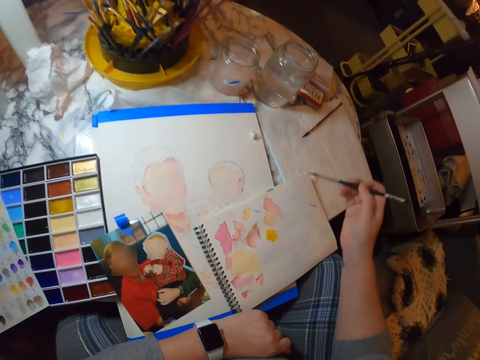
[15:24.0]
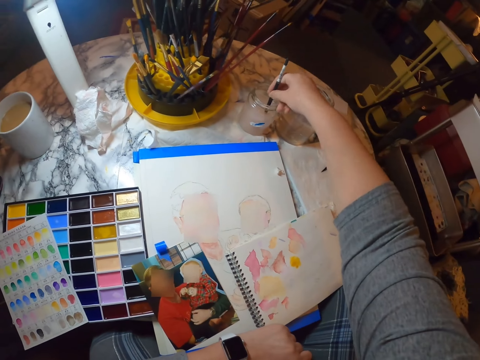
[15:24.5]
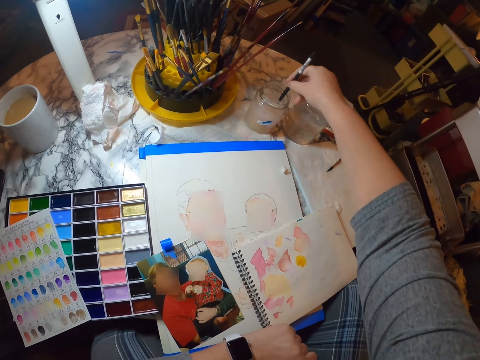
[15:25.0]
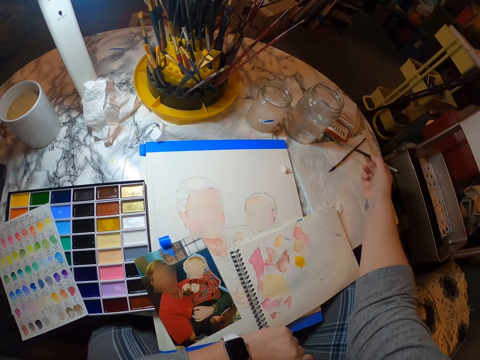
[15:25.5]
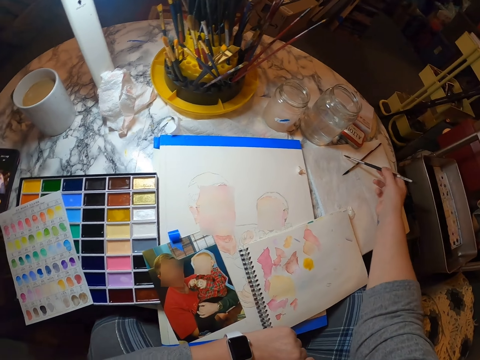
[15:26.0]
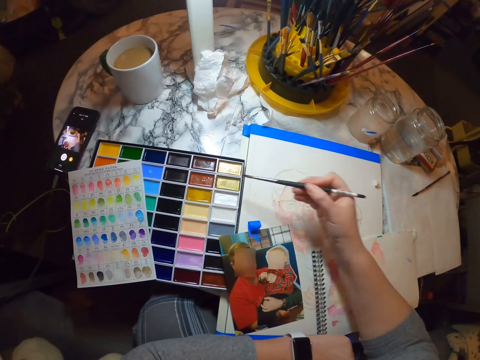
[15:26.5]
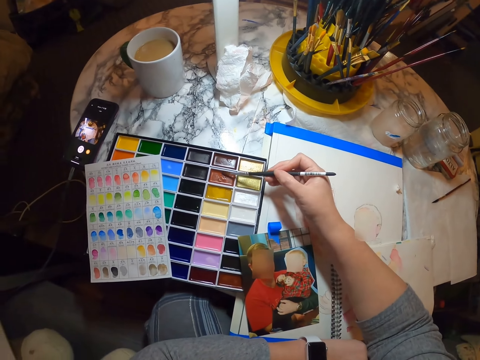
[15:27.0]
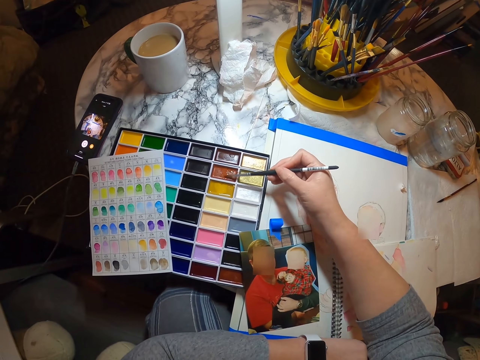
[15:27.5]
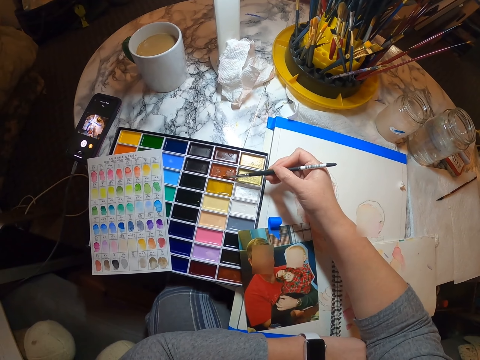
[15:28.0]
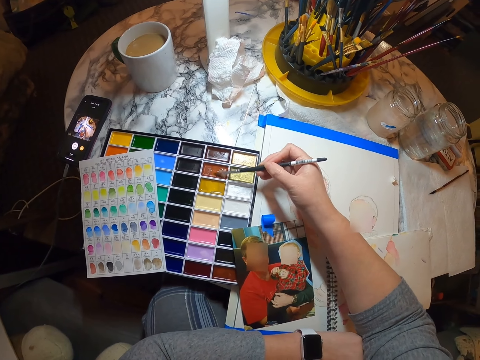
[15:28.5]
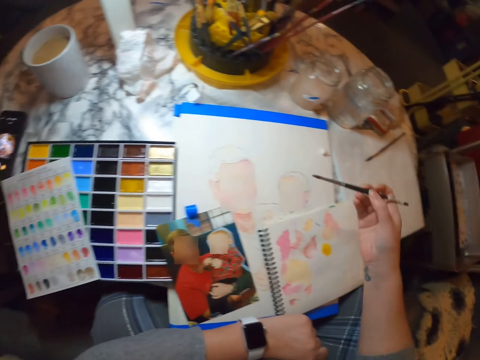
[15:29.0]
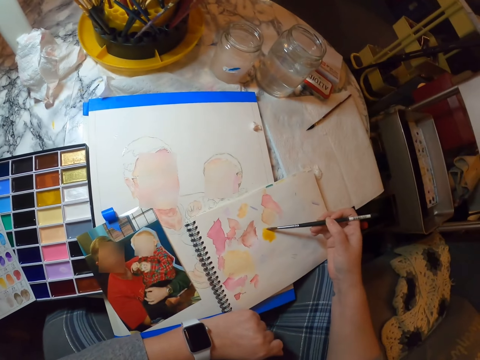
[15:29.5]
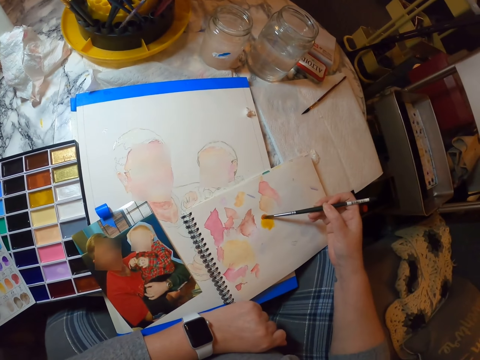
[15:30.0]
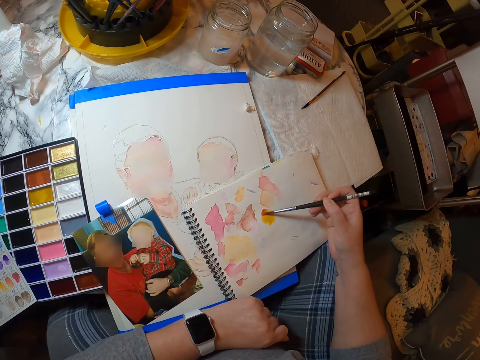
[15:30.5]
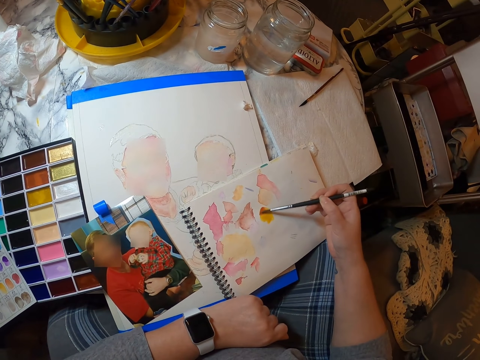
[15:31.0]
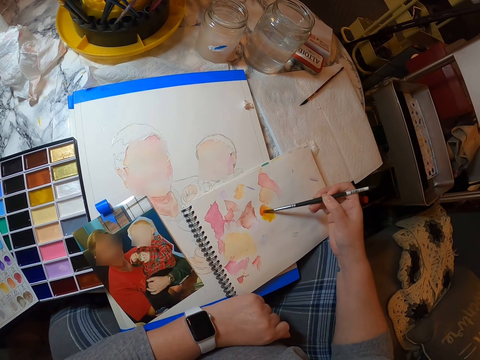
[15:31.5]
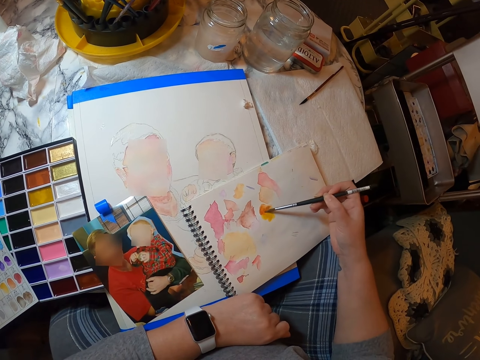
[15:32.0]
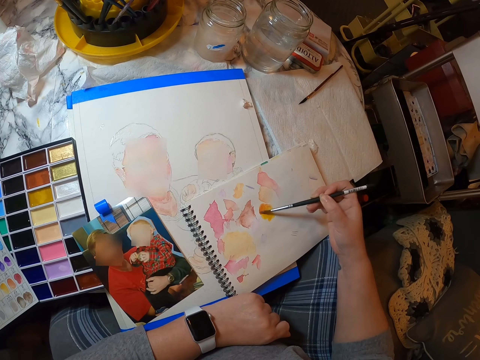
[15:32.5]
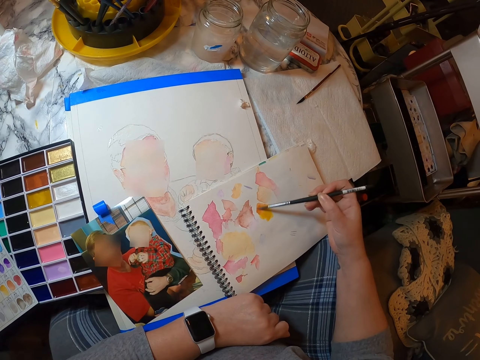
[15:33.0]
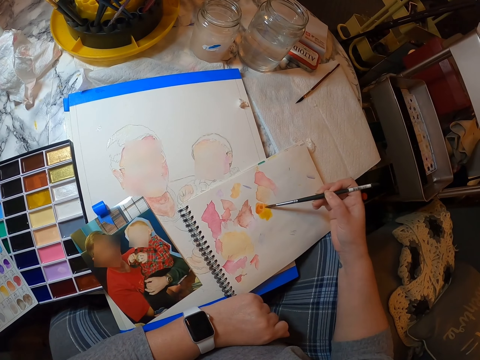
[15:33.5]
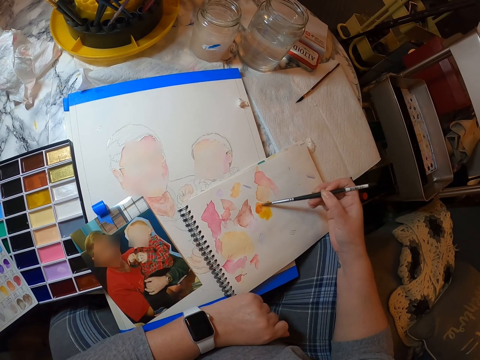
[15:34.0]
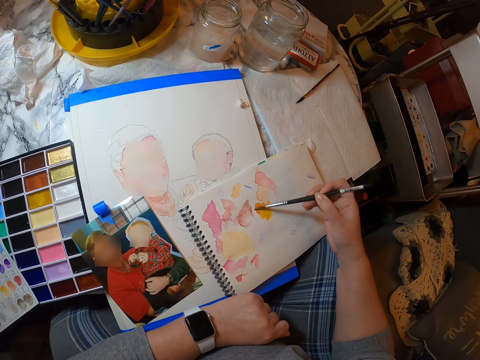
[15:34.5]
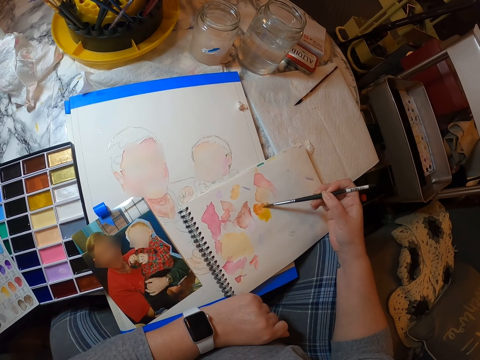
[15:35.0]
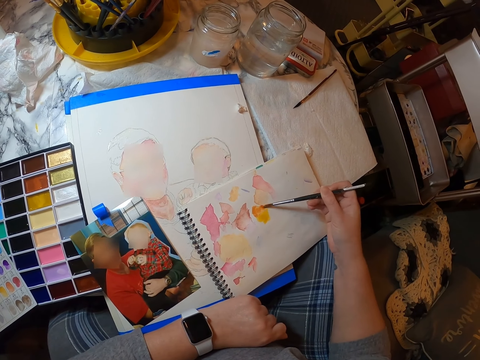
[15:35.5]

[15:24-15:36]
The camera wearer dips the brush in something. They dry the brush. They dip the paint brush in the paint palette. They paint.

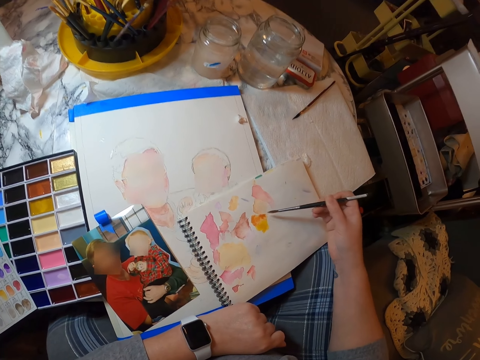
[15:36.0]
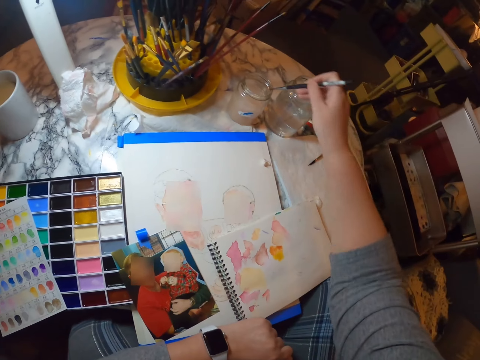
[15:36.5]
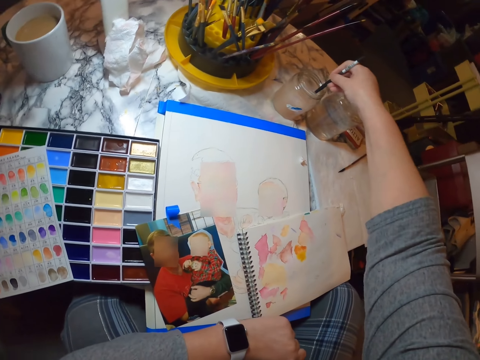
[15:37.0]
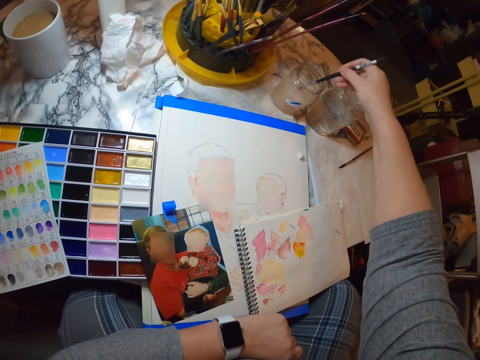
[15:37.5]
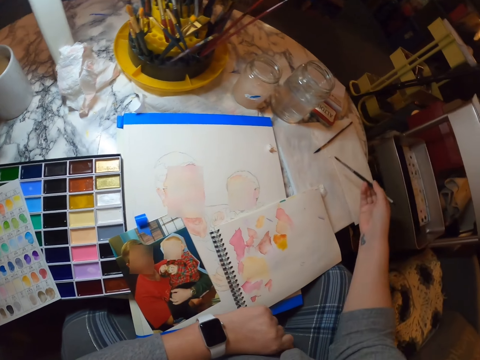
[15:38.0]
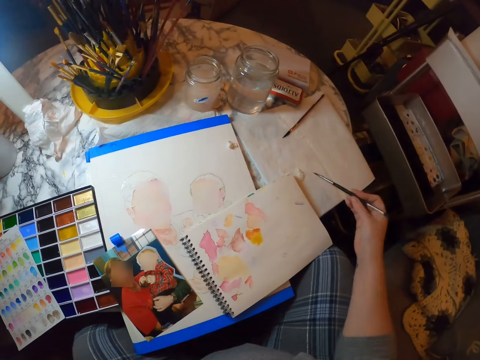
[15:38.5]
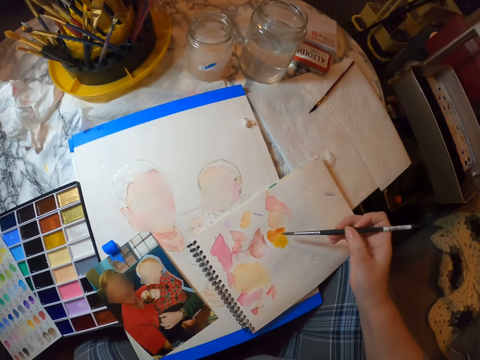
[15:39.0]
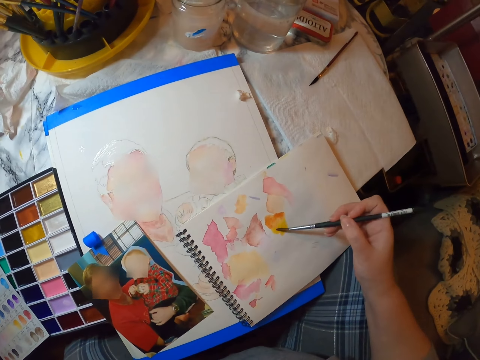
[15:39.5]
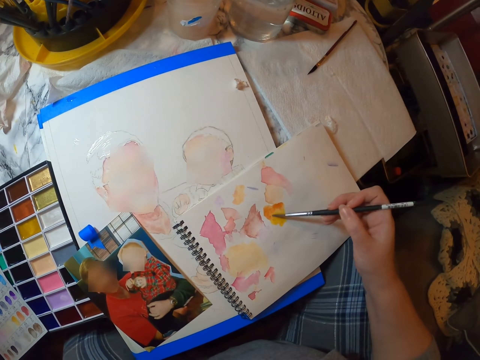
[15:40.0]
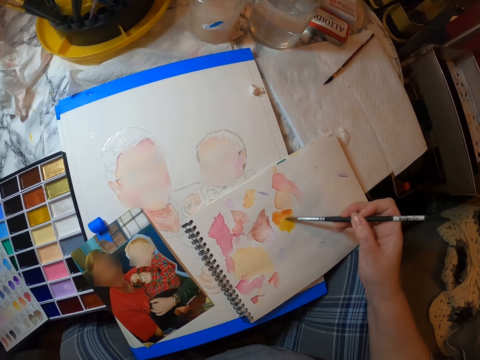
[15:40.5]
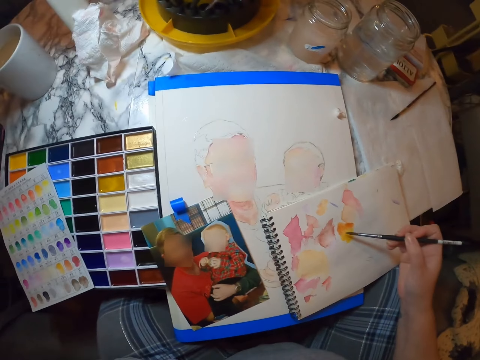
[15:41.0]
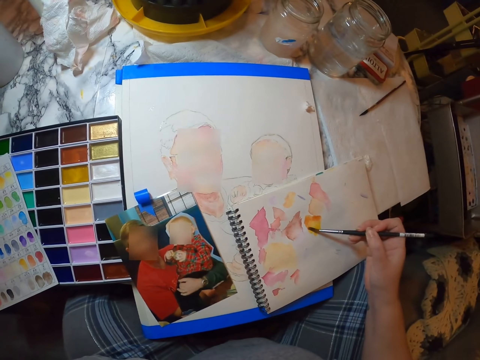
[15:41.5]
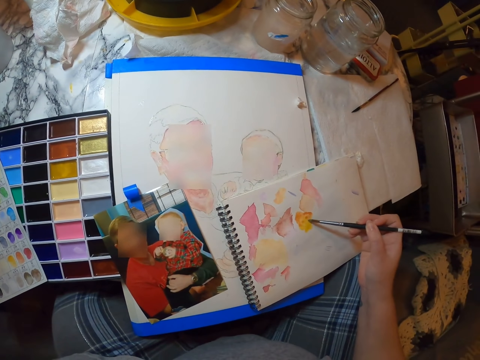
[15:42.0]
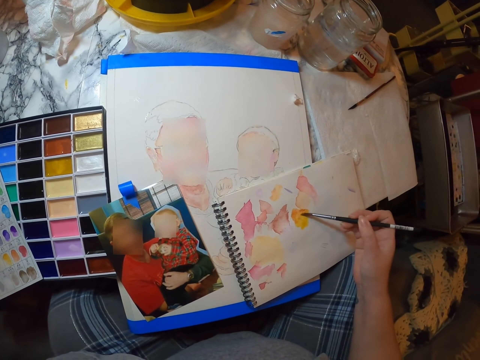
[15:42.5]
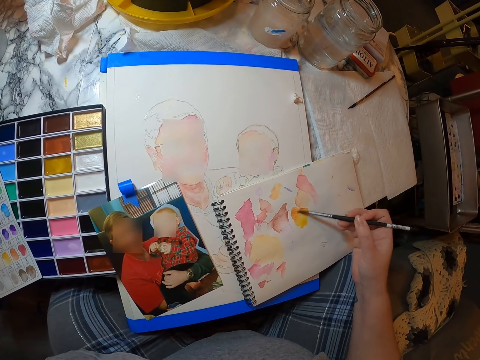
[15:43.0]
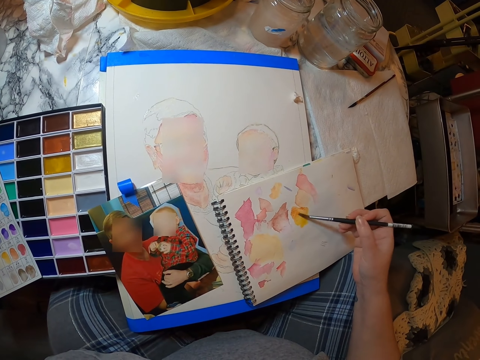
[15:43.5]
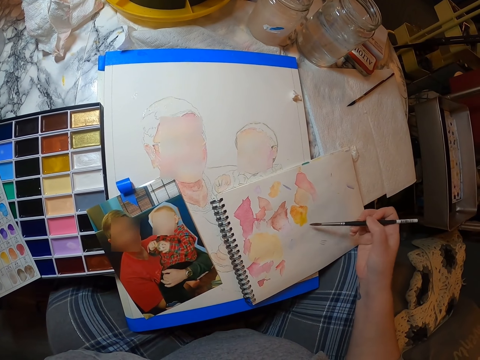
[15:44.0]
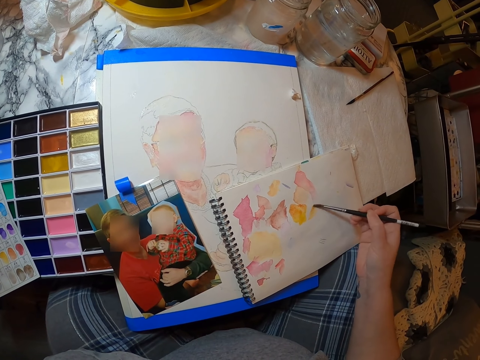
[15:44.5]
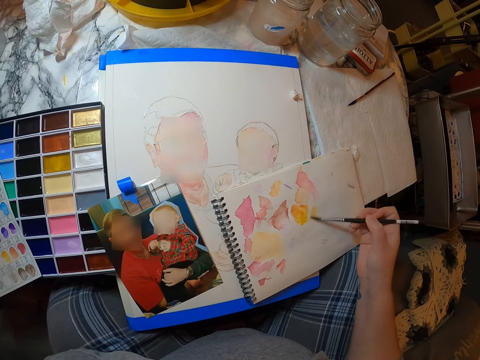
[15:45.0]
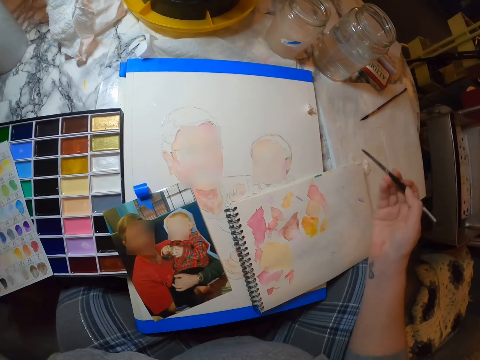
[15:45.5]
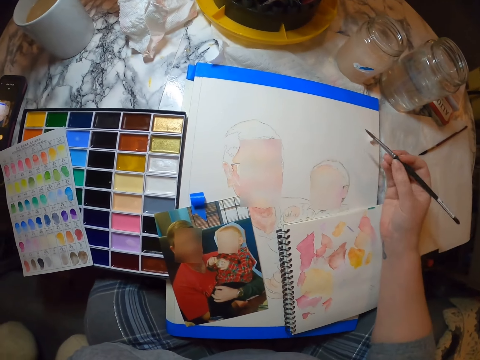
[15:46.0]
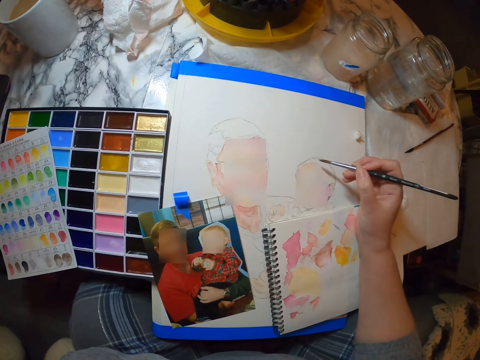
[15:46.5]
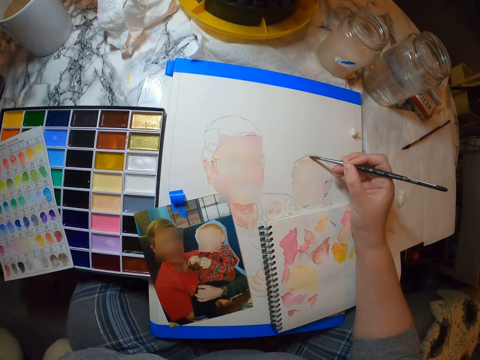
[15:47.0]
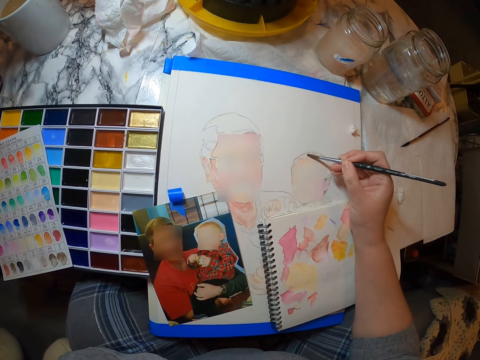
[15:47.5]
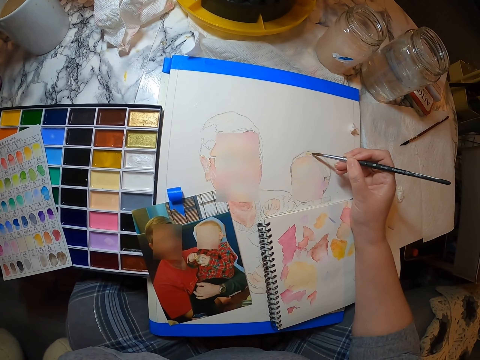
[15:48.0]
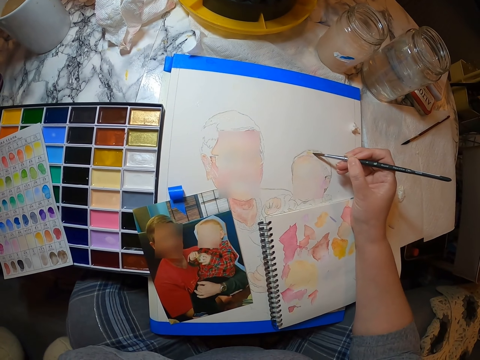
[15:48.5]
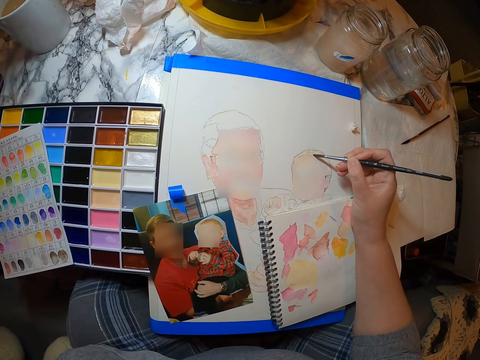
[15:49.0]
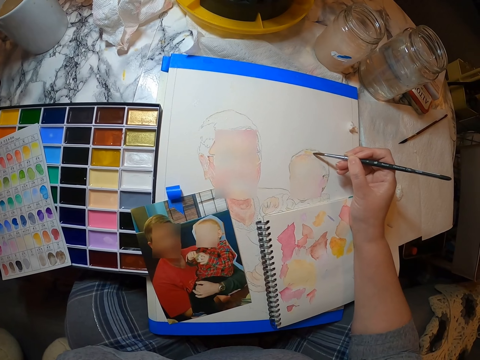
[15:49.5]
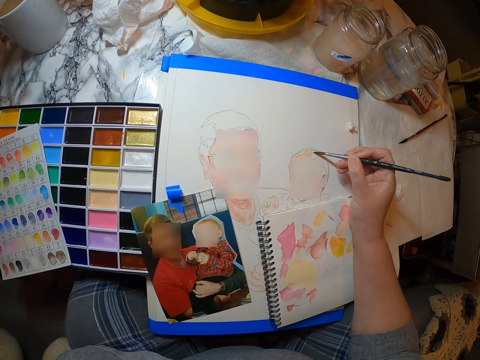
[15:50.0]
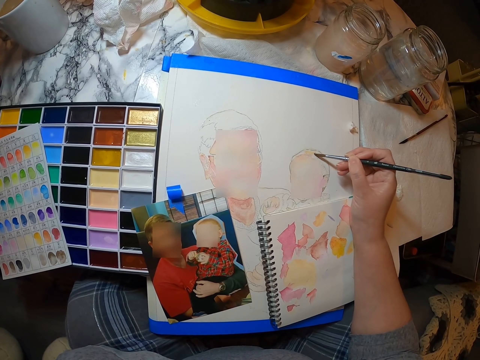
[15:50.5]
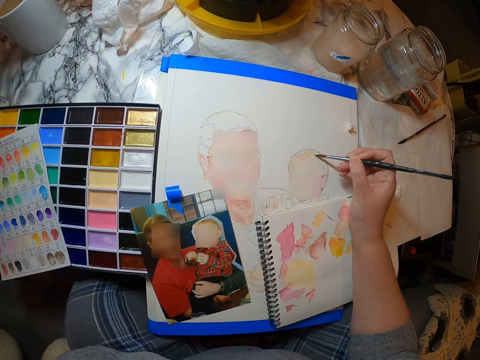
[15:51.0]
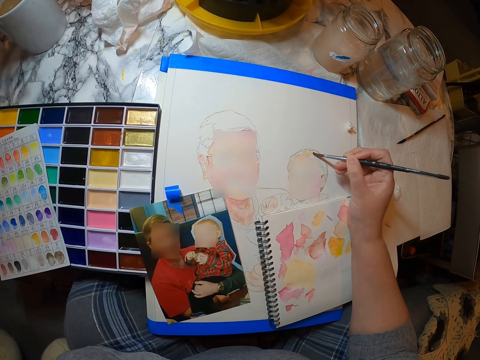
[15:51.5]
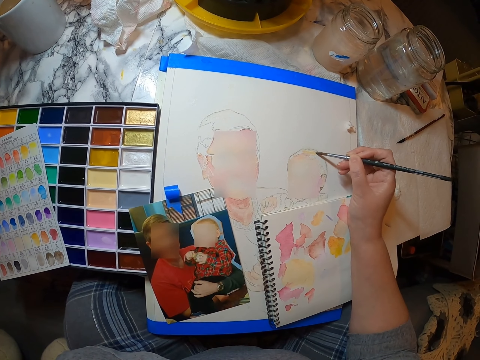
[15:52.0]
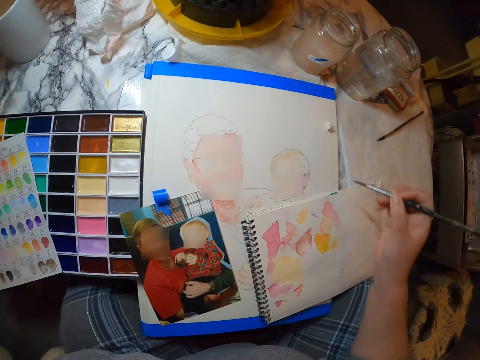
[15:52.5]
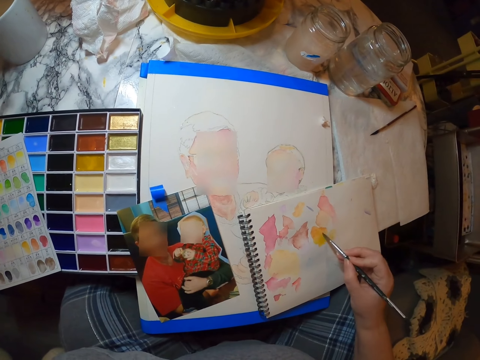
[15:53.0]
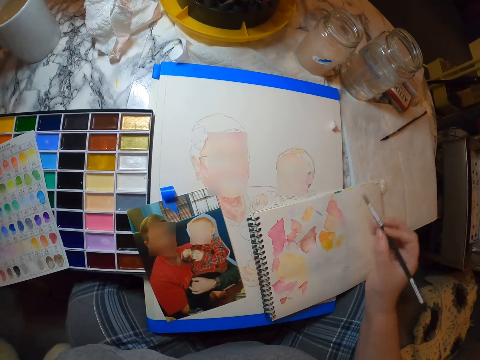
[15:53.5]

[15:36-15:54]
The camera wearer dips the paint brush in the bottle of water. They dry the brush. They paint. They mix the paints. They paint on the book.
